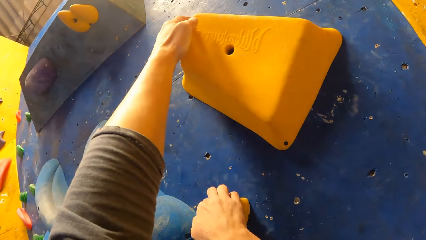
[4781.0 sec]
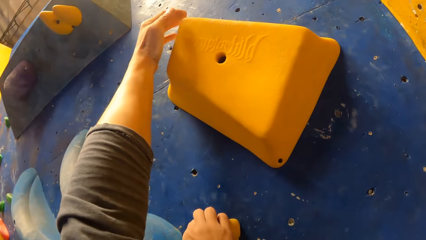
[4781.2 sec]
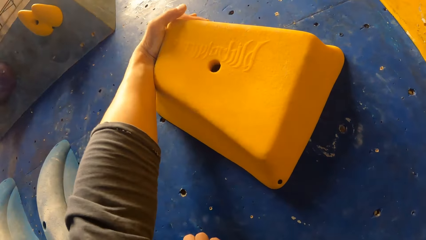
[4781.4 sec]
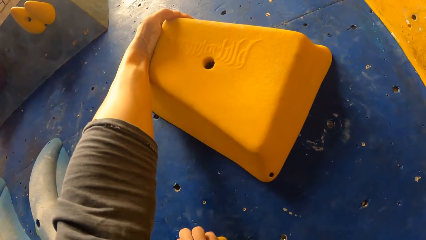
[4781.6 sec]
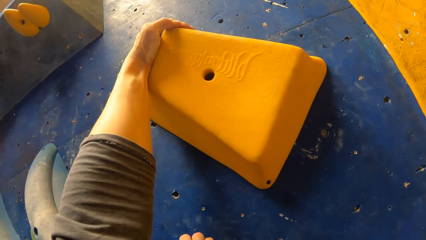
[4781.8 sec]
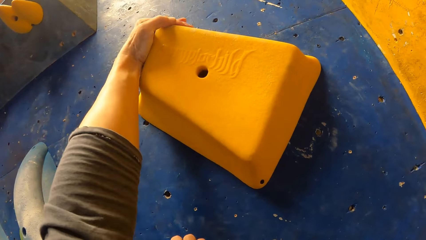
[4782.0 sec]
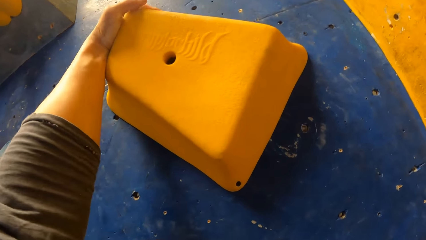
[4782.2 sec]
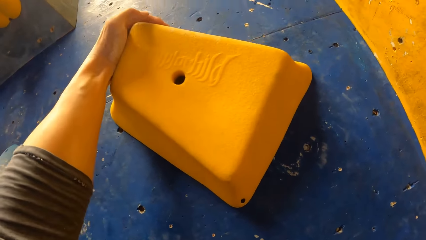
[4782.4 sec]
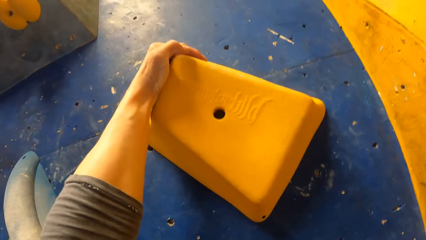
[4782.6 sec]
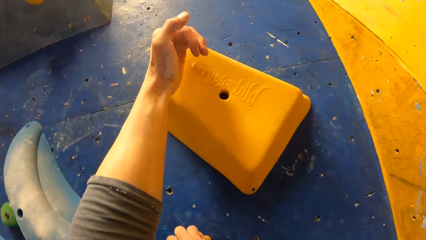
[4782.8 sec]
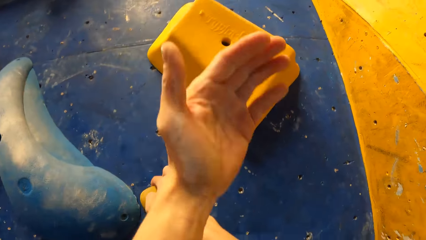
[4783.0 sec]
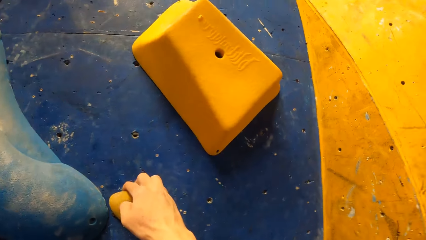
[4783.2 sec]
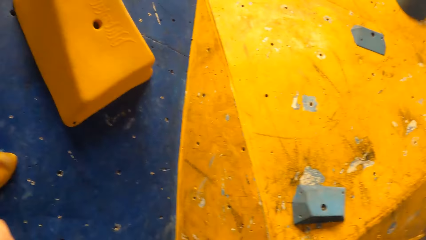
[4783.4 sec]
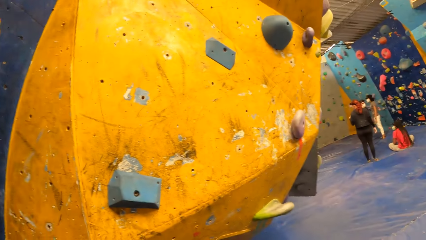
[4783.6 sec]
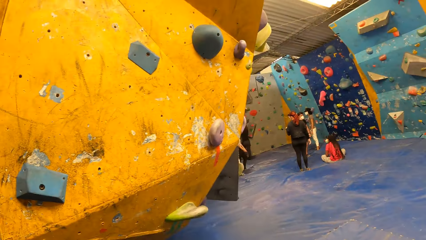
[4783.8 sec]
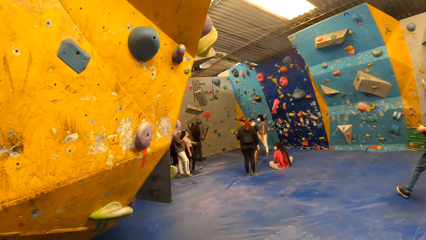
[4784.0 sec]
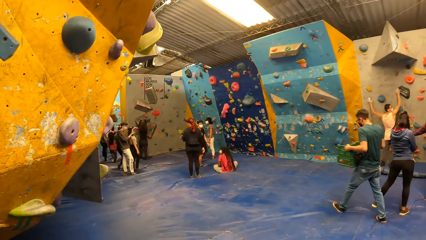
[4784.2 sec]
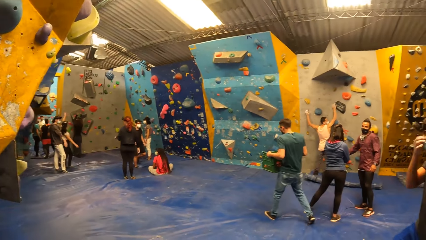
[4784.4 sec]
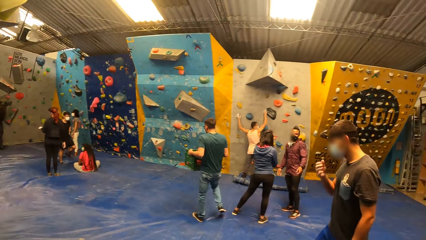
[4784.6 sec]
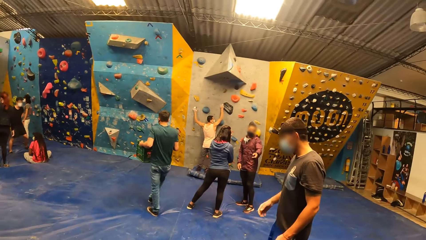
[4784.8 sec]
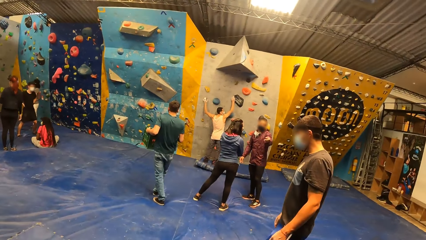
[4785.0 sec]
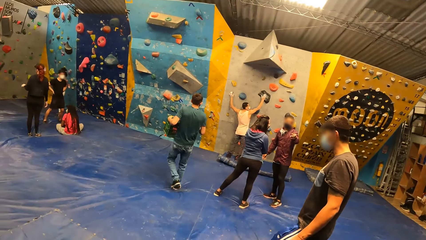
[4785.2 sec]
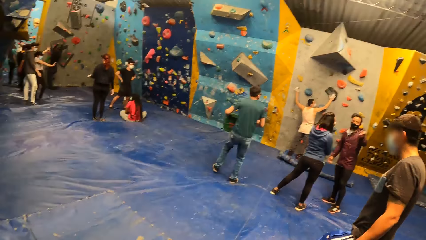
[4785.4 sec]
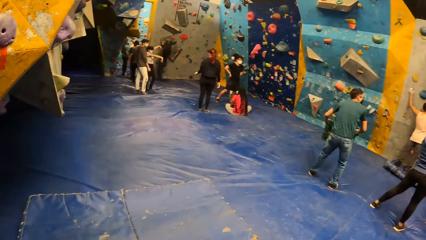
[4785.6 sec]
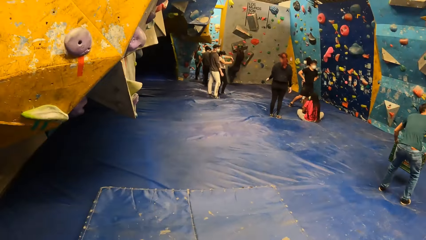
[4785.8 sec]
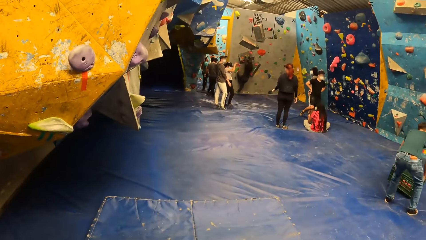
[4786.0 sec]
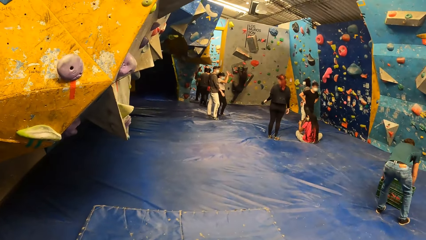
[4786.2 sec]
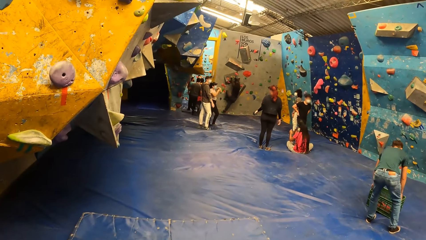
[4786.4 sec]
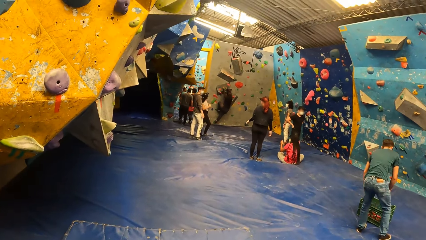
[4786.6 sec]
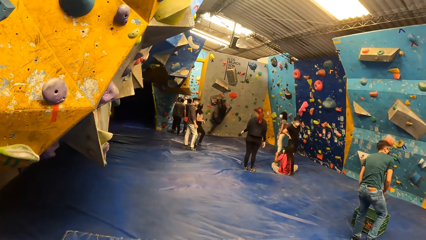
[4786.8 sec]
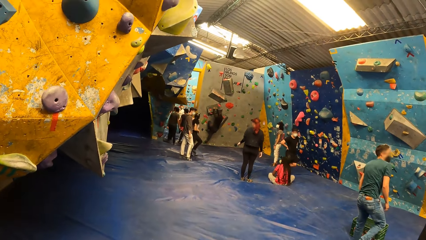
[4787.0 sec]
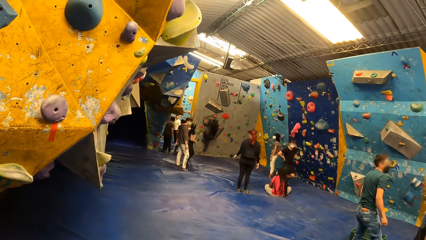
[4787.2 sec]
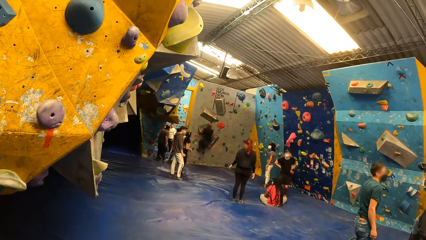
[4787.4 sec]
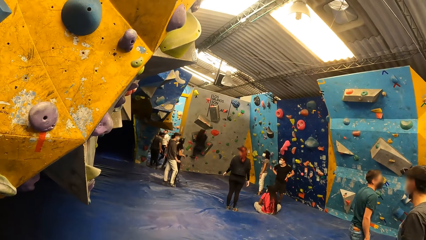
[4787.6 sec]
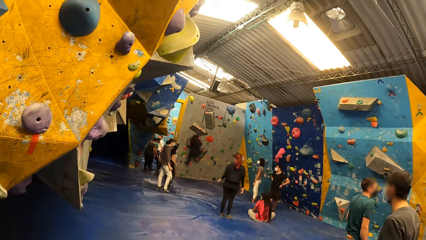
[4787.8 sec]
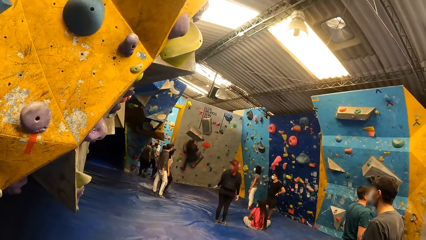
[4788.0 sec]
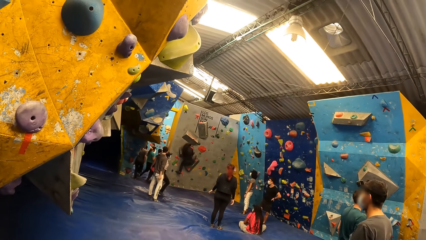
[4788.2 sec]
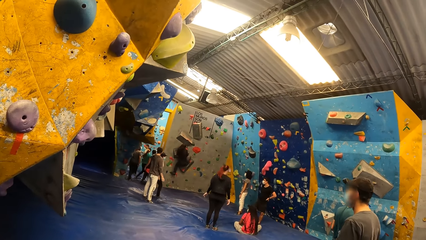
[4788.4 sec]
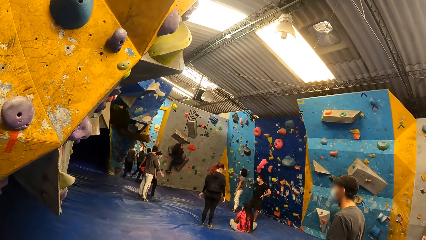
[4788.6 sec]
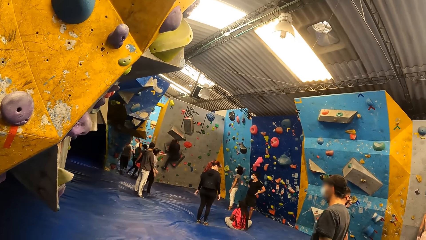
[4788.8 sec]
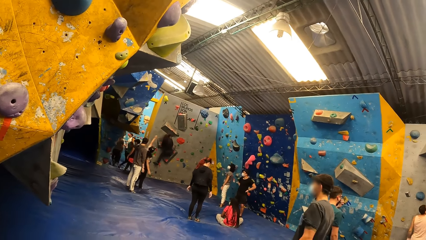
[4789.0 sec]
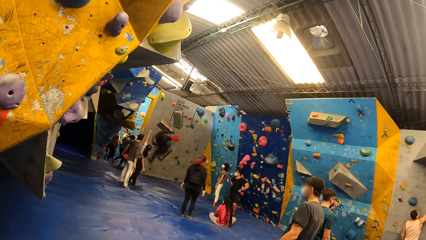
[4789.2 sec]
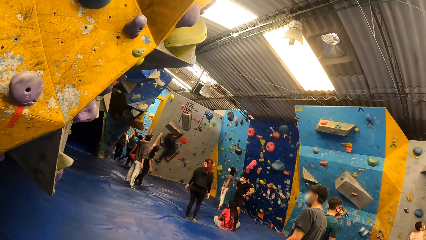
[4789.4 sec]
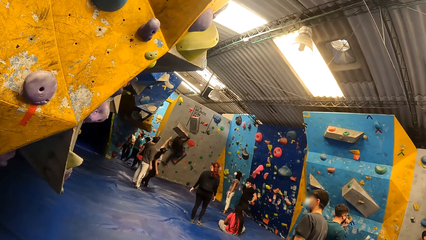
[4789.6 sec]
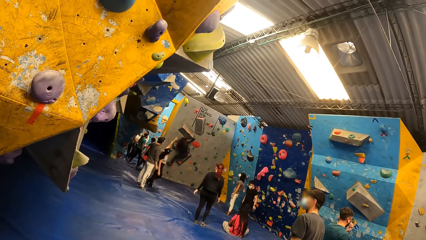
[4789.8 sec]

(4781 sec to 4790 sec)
The camera wearer looks around.

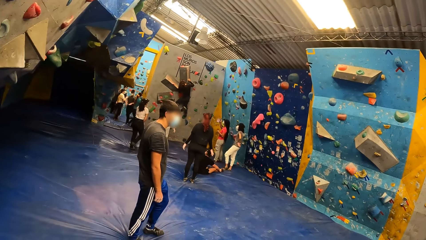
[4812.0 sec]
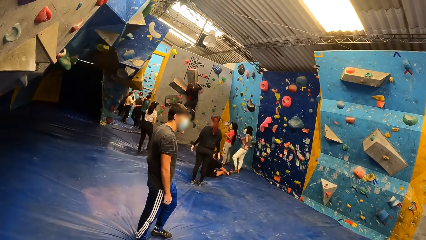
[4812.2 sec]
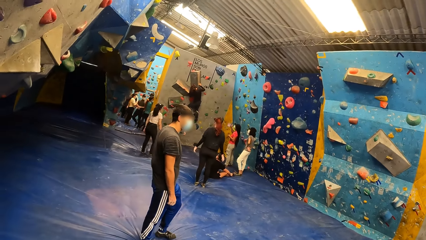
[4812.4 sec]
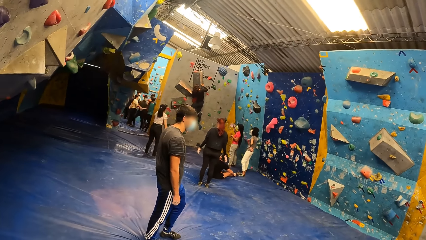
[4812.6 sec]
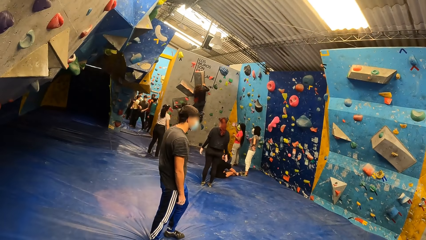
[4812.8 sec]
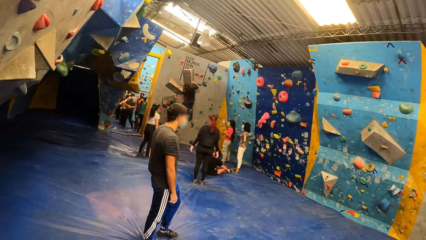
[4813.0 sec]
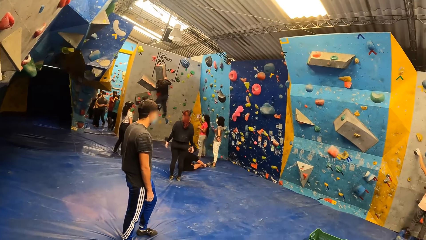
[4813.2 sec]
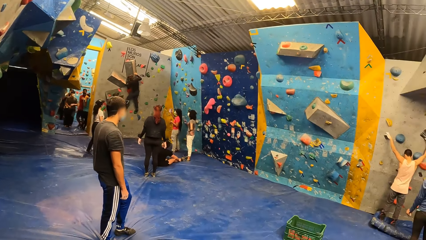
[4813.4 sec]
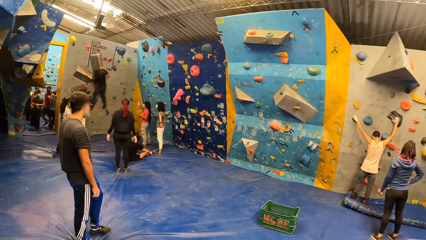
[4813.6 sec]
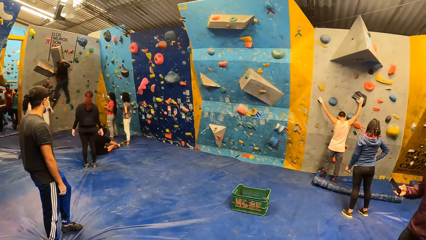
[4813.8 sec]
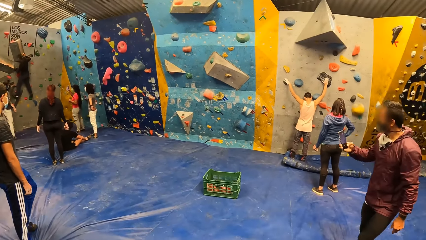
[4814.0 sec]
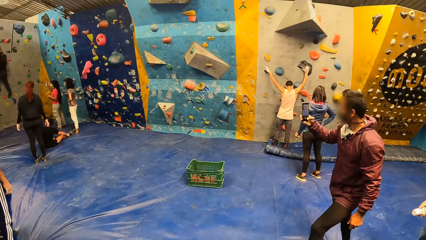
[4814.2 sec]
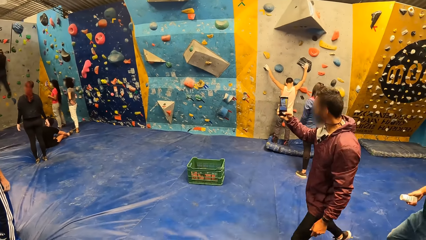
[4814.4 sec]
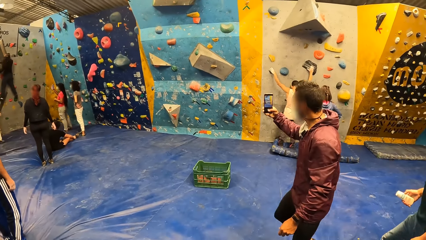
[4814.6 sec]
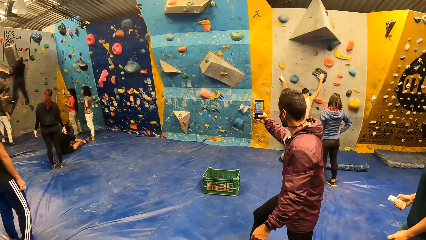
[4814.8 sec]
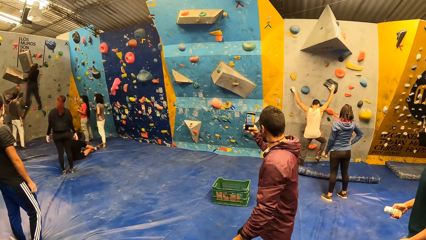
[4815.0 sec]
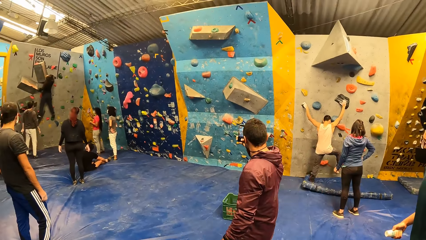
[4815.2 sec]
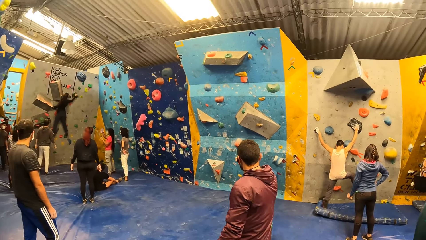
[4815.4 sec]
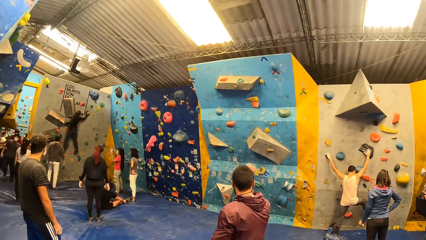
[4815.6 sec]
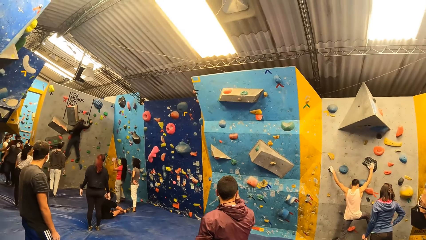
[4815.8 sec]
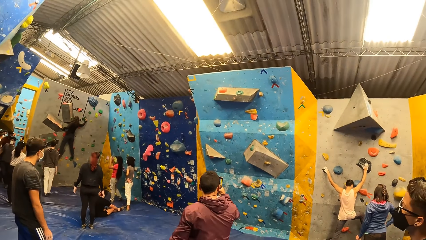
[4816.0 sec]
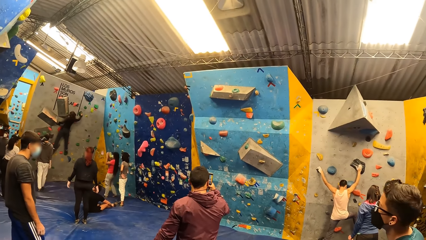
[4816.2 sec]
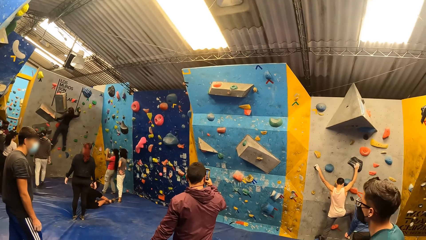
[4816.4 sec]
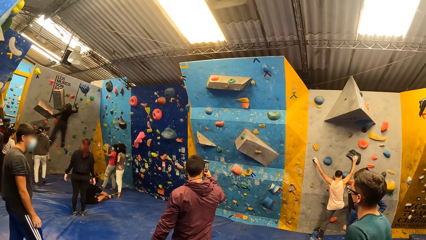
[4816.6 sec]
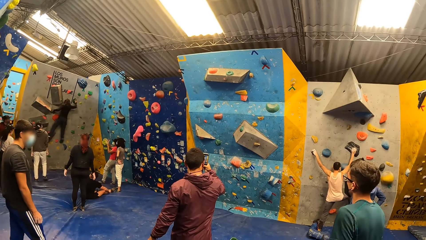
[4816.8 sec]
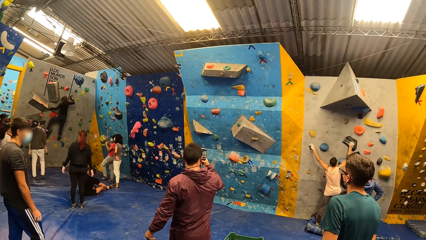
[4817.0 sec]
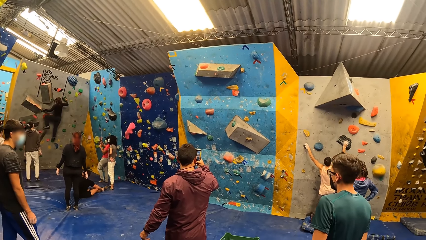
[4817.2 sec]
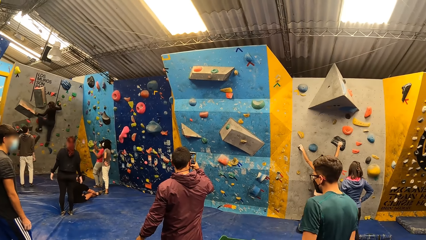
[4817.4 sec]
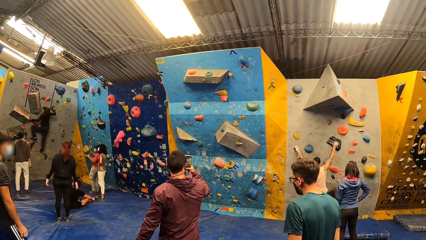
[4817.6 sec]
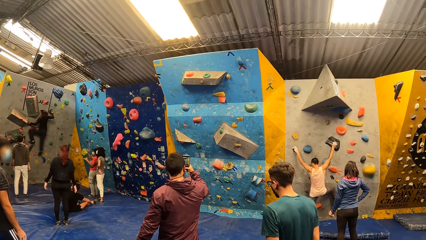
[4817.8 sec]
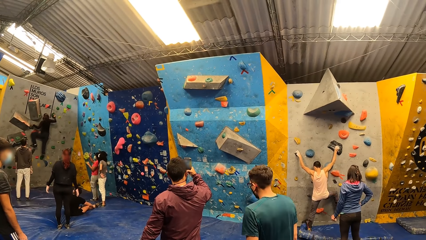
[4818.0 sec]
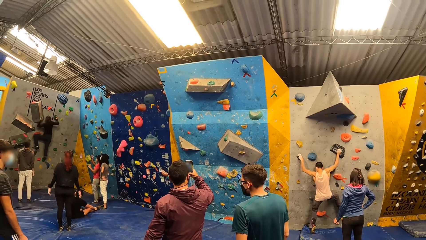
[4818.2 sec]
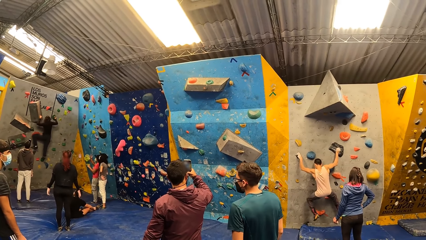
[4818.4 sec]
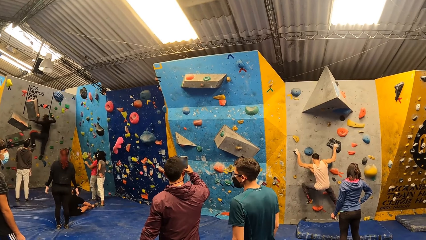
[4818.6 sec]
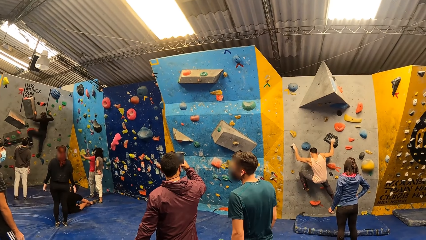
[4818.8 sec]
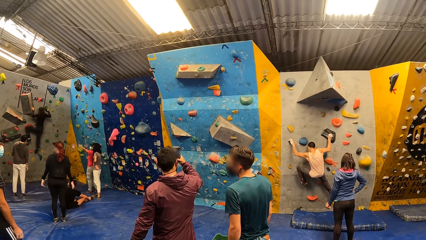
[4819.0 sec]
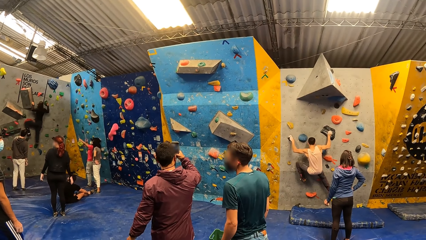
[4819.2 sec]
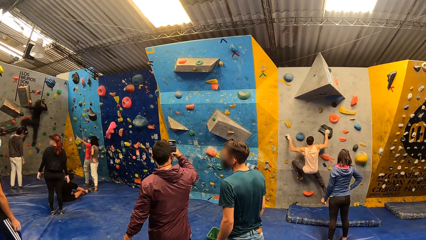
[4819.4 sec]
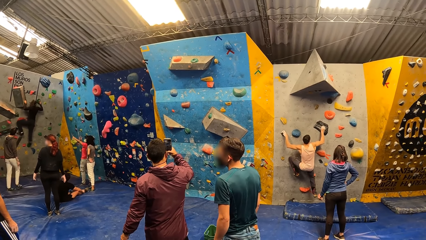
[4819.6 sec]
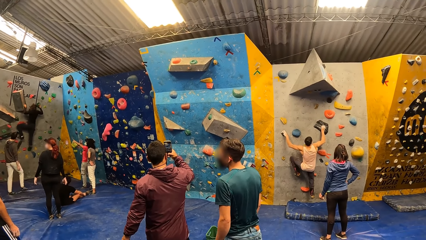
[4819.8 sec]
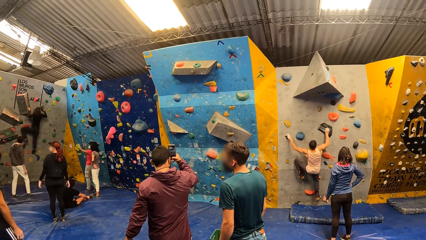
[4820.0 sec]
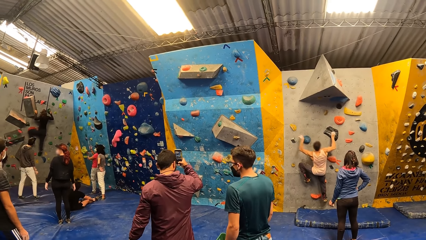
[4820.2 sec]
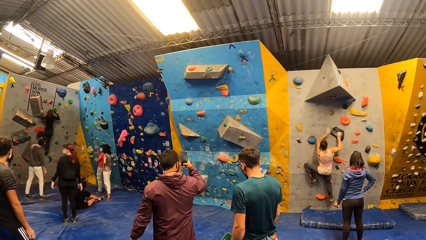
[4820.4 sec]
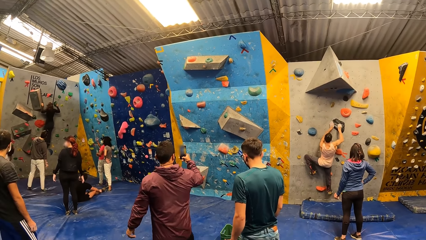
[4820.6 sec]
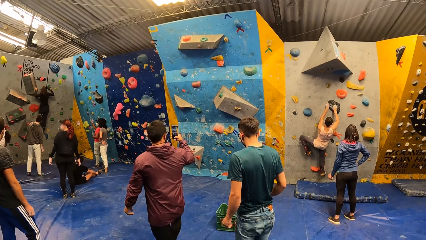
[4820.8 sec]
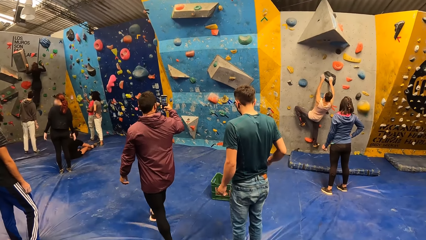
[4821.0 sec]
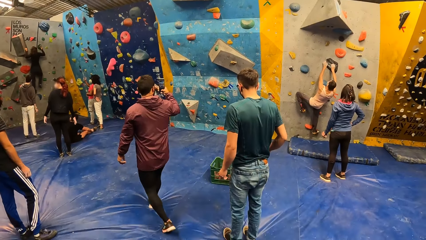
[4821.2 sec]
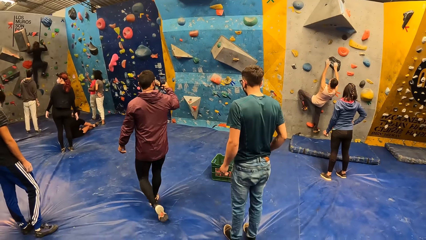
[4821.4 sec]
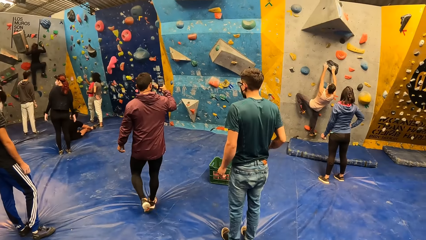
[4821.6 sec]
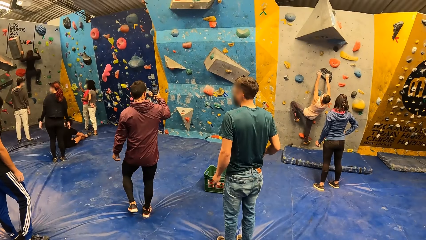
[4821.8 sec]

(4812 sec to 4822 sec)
The man operates a phone in his right hand.
